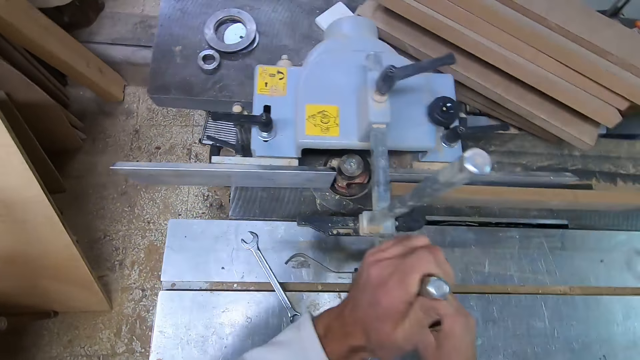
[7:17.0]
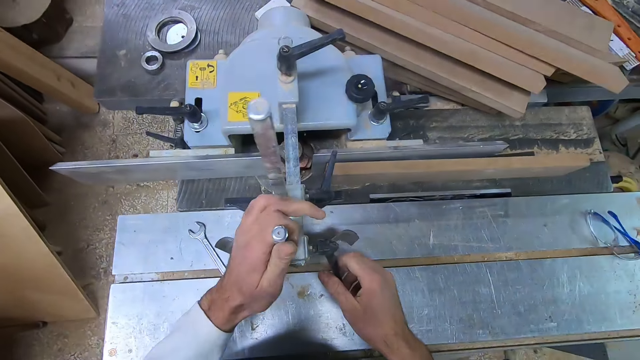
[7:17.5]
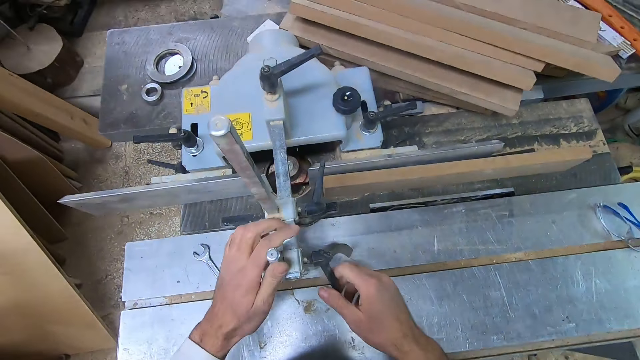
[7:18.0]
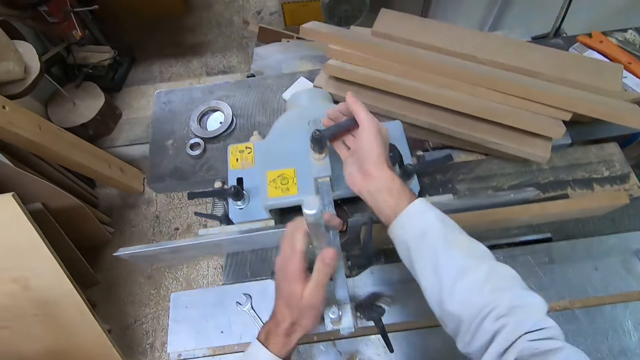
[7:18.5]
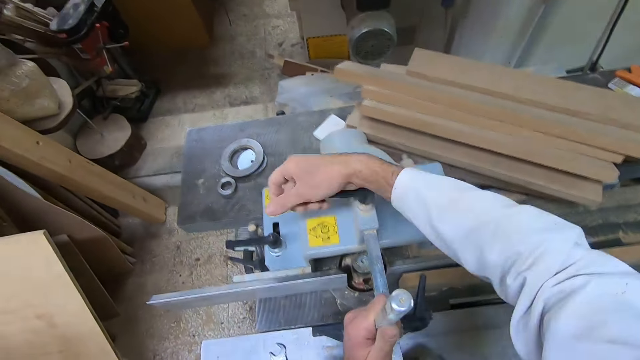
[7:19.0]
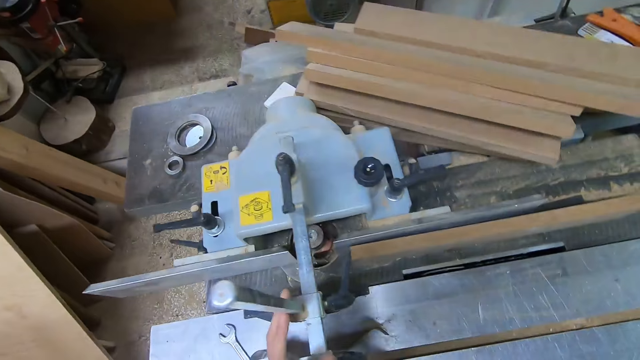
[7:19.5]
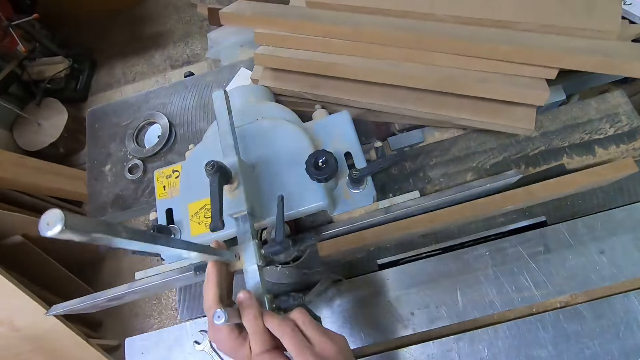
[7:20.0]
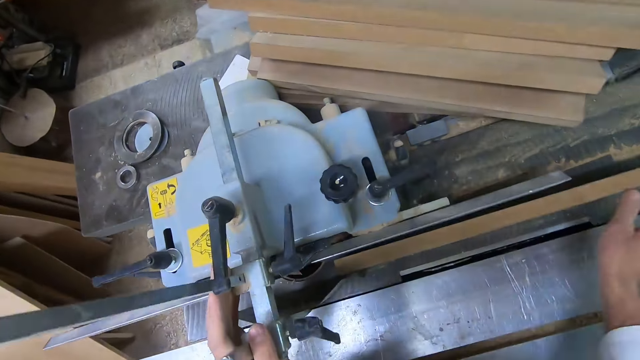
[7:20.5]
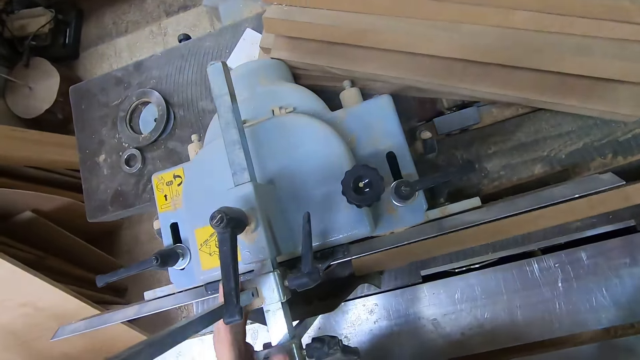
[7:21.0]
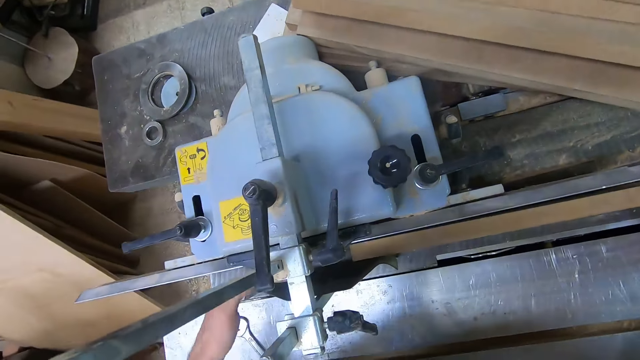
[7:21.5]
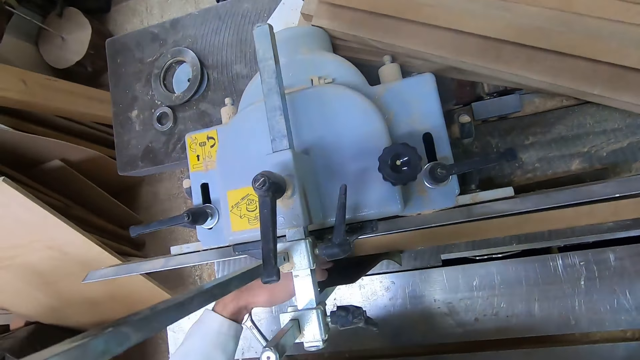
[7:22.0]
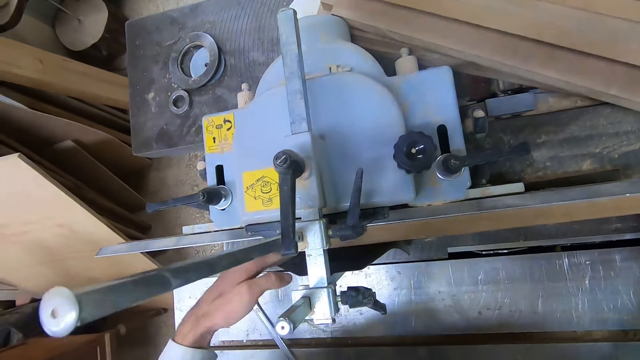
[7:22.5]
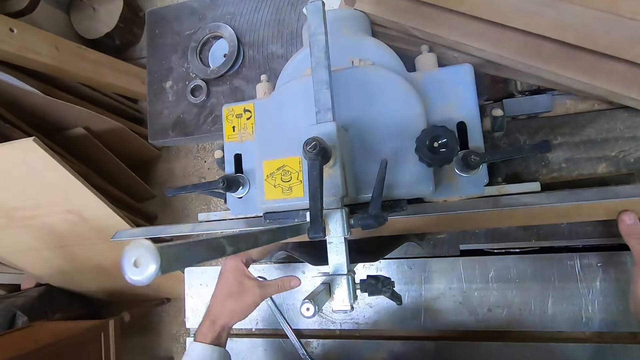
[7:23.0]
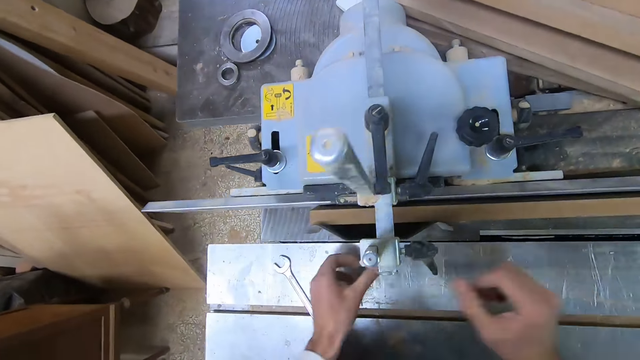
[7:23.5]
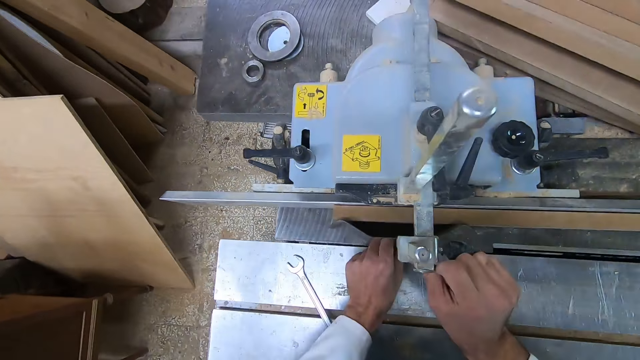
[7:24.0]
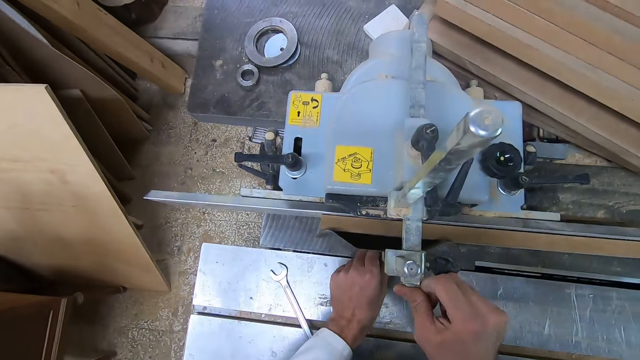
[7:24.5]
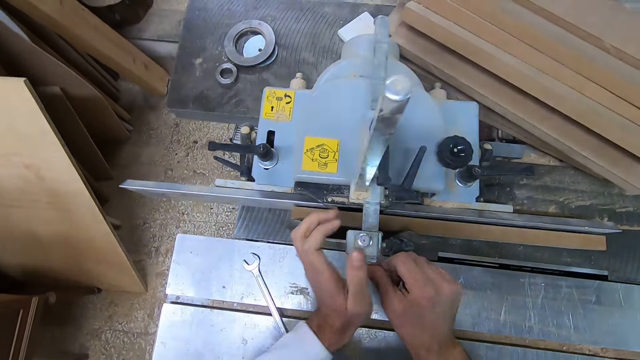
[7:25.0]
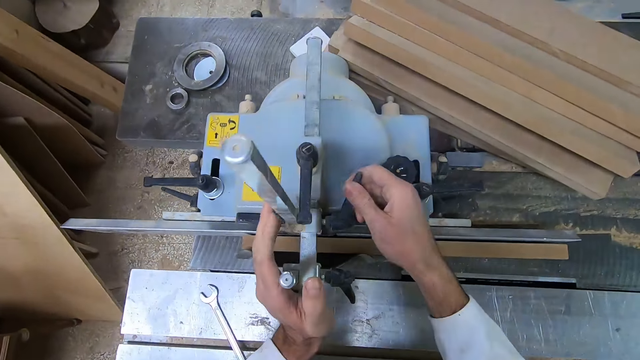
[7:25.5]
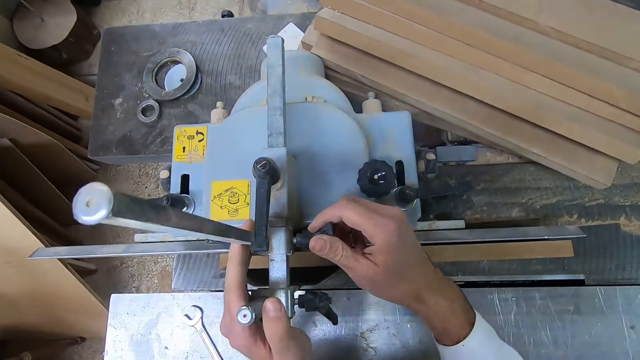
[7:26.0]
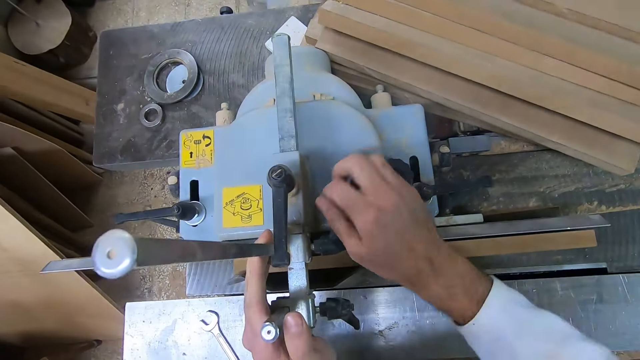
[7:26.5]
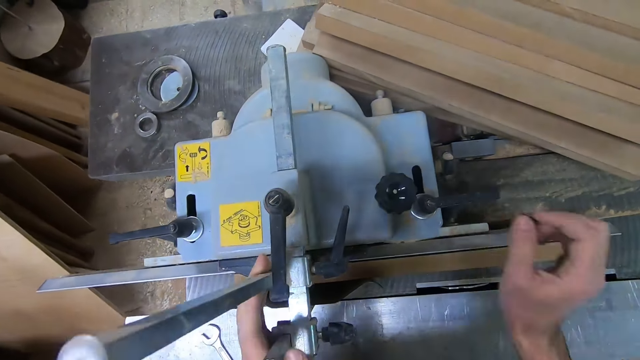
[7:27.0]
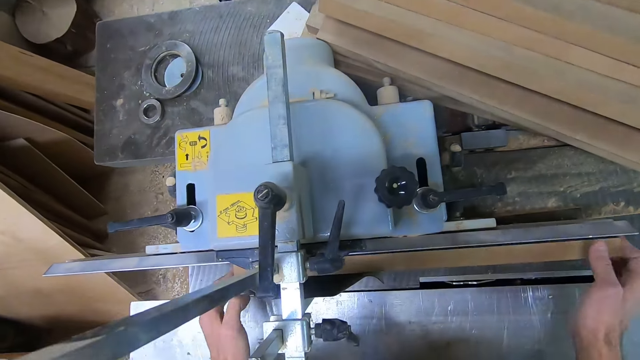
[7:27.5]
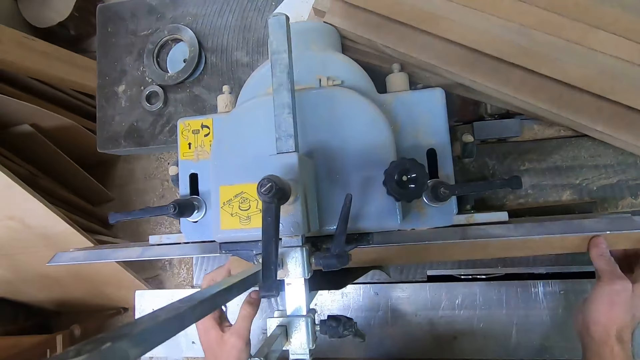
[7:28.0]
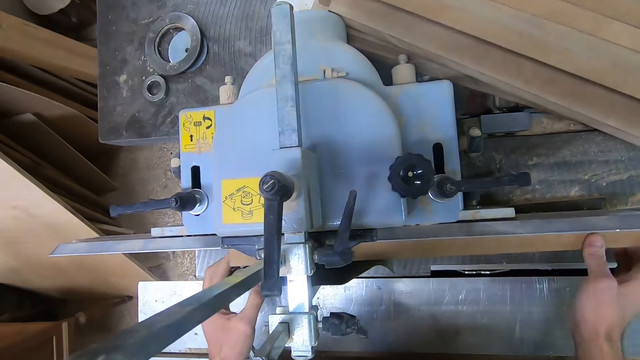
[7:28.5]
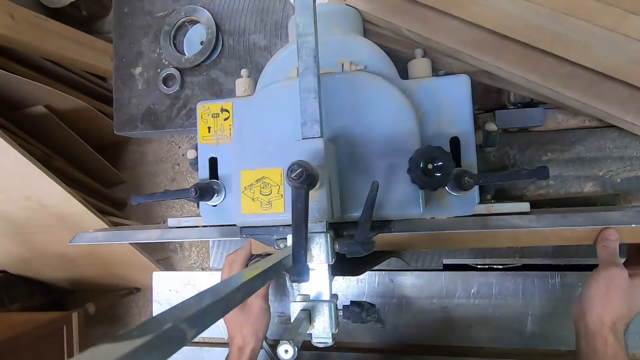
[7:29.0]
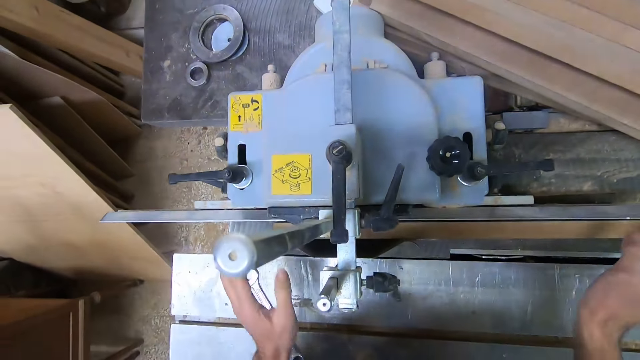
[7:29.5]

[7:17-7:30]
The camera wearer adjusts a part of the dust collector. They turn a handle on the top of the dust collector. They push in the part of the dust collector. They place the wood on the fence by the dust collector. They hold the wood on the miter gauge. They adjust the handle on the dust collector. They tighten the miter gauge. They align the wood on the fence.

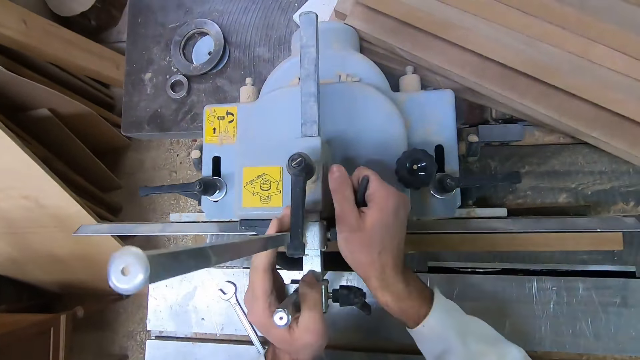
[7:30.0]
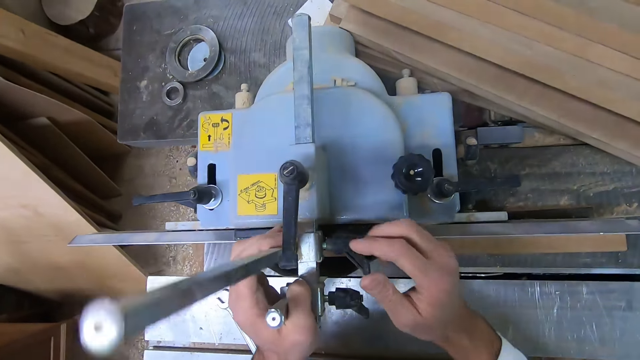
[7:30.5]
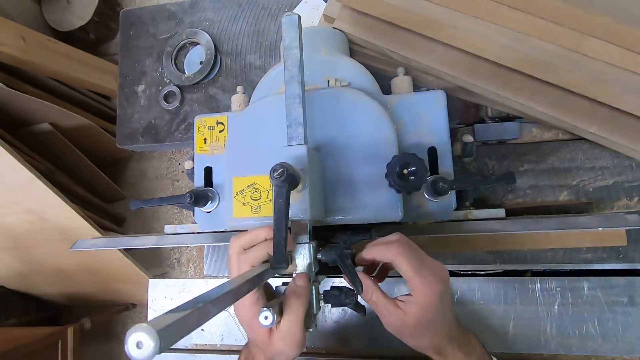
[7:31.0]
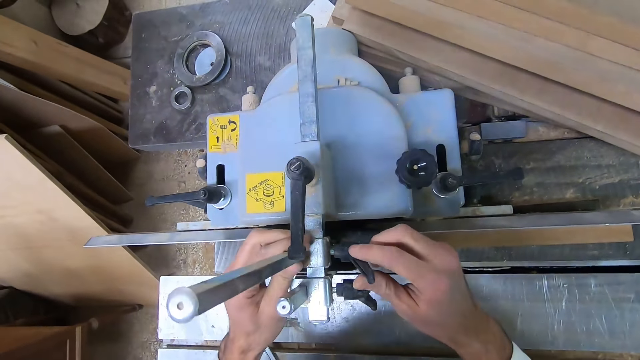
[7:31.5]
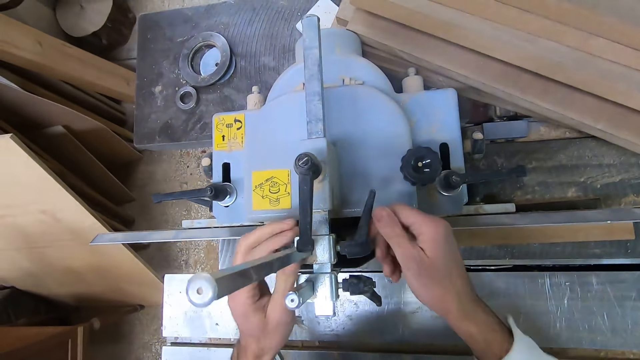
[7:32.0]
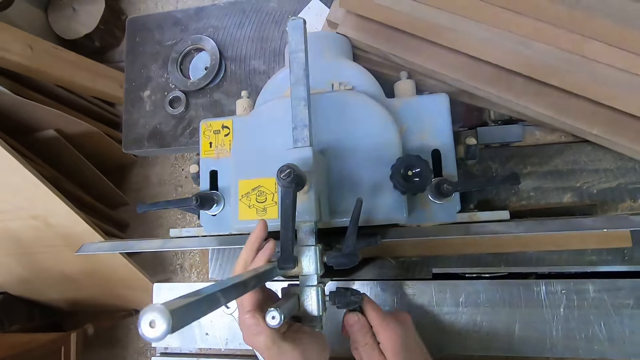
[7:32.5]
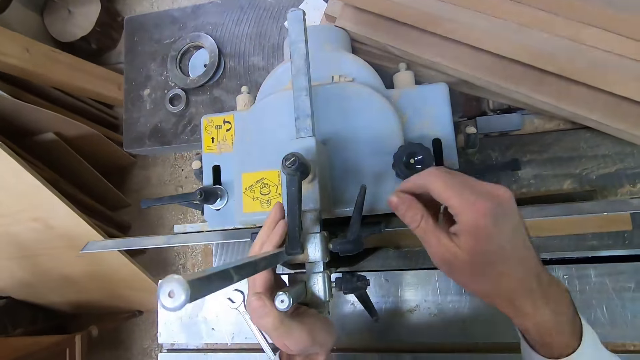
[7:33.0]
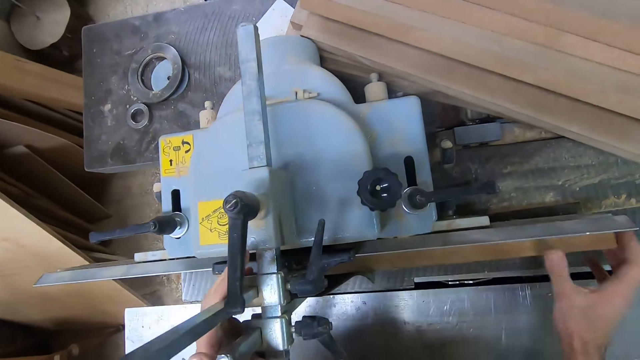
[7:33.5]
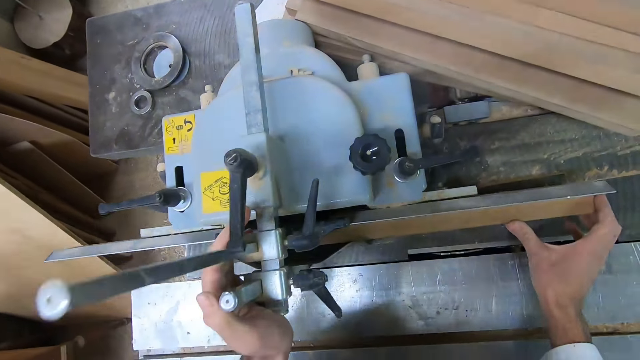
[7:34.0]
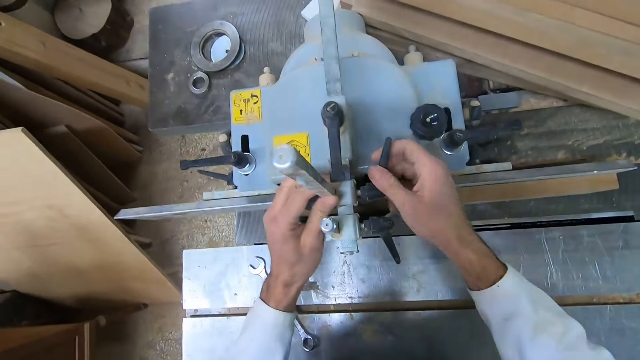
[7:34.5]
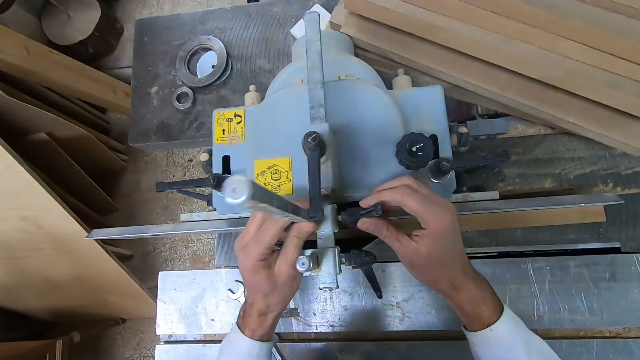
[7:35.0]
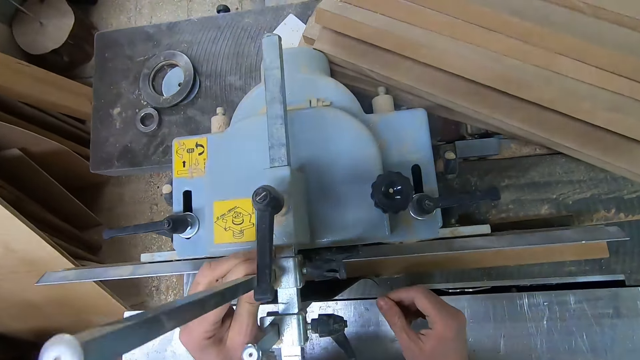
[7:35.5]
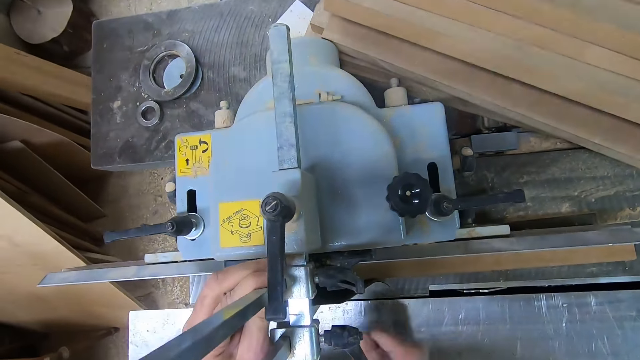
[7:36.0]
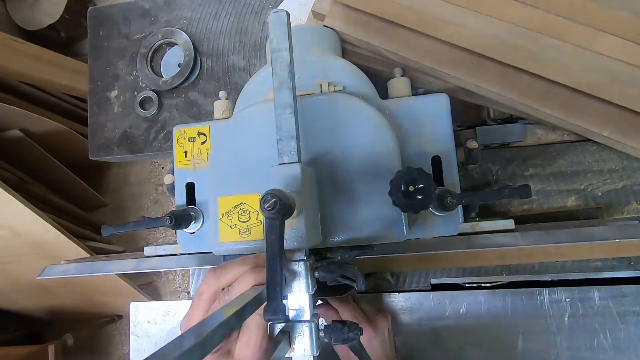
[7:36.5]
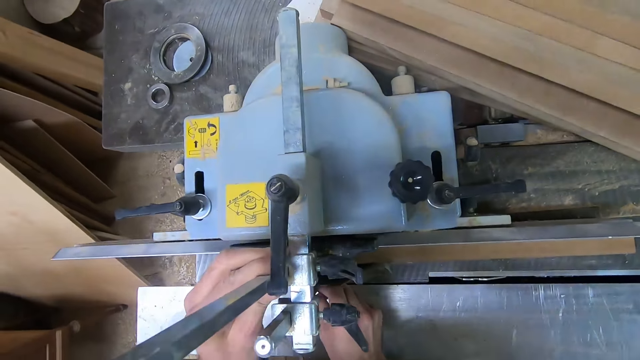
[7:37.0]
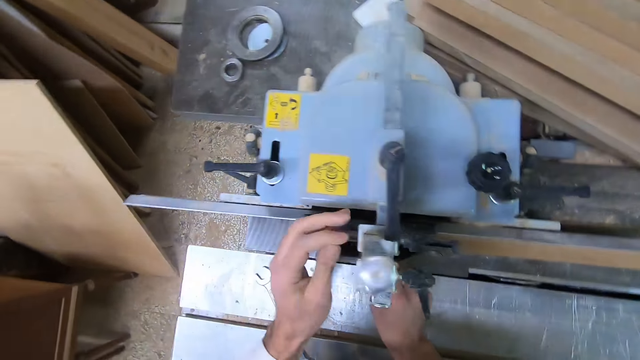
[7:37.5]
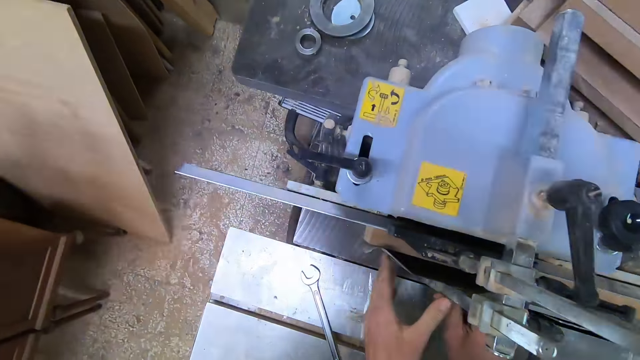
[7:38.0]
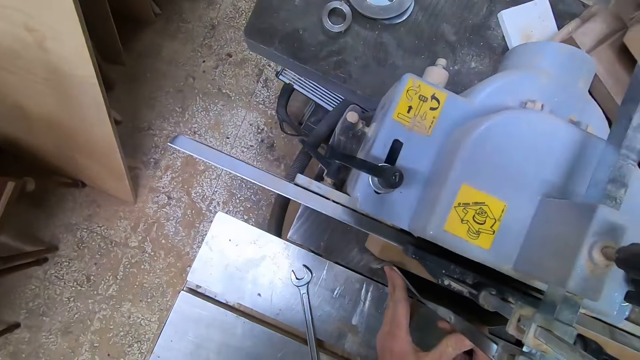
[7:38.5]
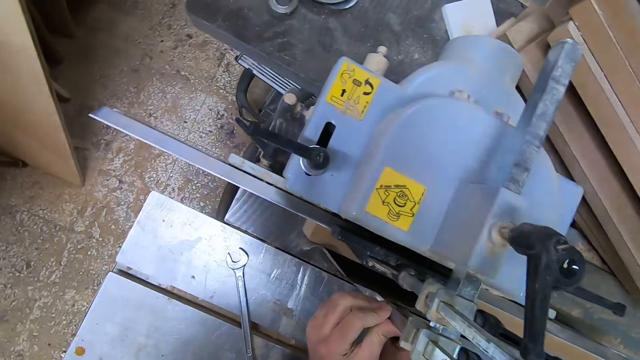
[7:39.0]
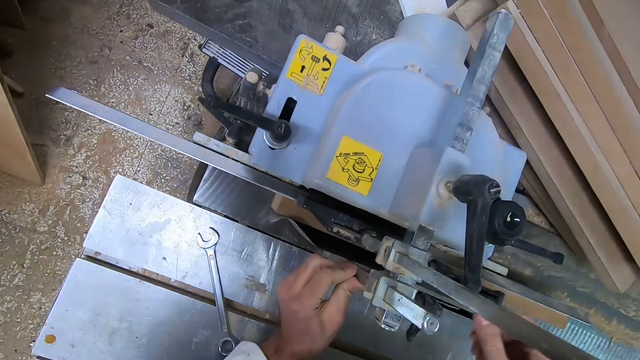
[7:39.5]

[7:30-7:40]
The camera wearer adjusts the handles on the dust collector. They loosen the miter gauge. They hold the wood. They loosen the miter gauge handle. They move the miter gauge.
